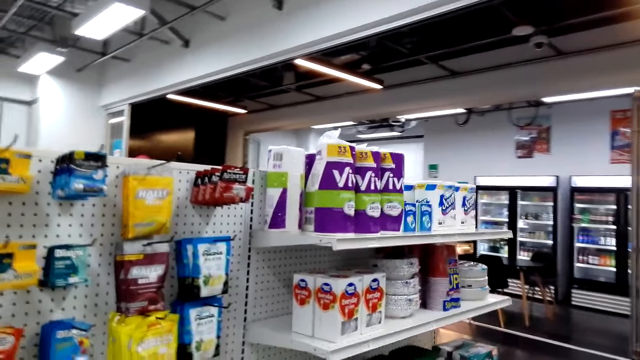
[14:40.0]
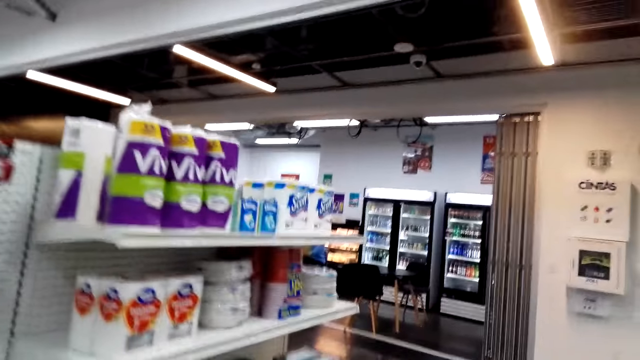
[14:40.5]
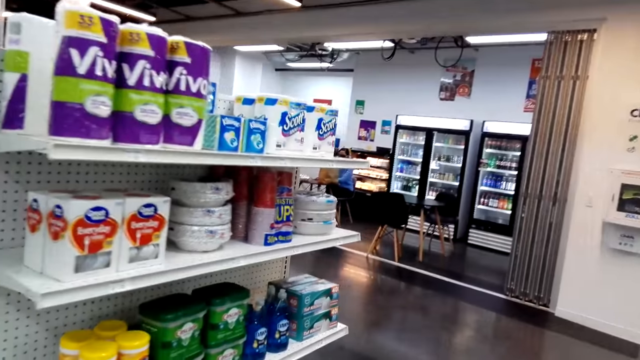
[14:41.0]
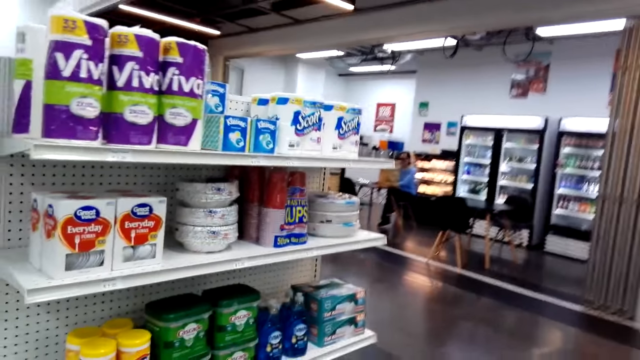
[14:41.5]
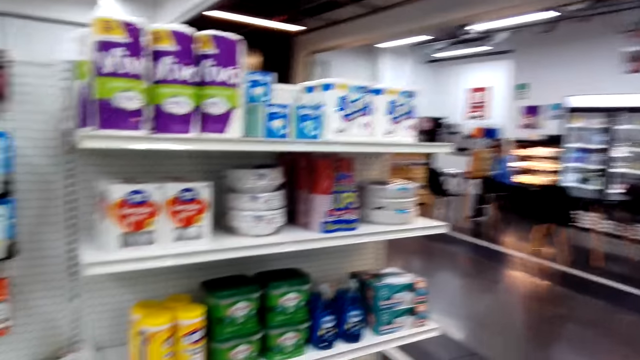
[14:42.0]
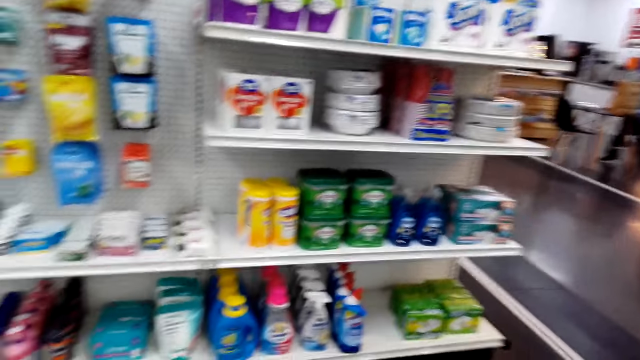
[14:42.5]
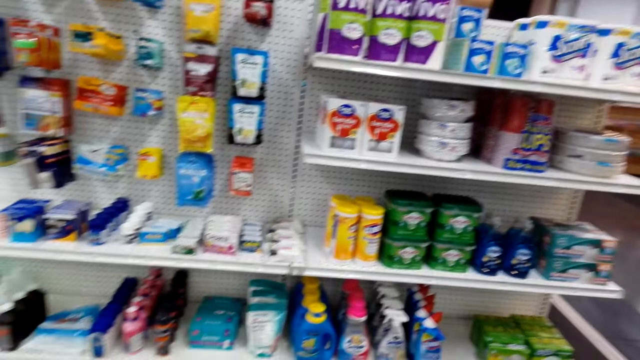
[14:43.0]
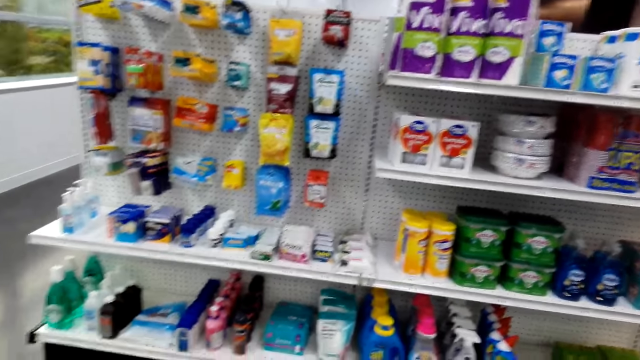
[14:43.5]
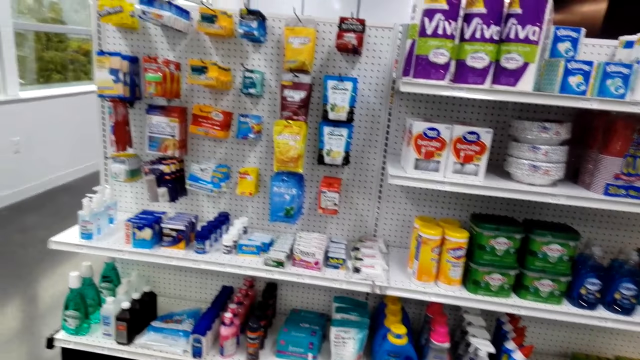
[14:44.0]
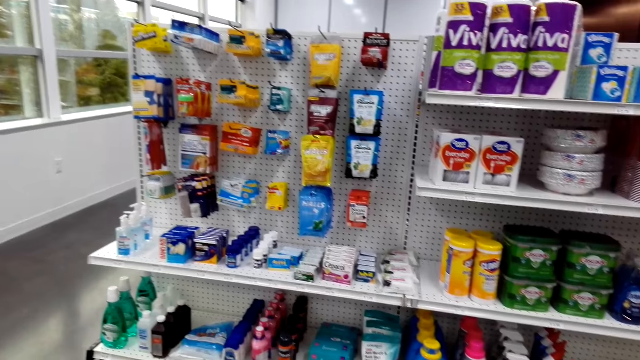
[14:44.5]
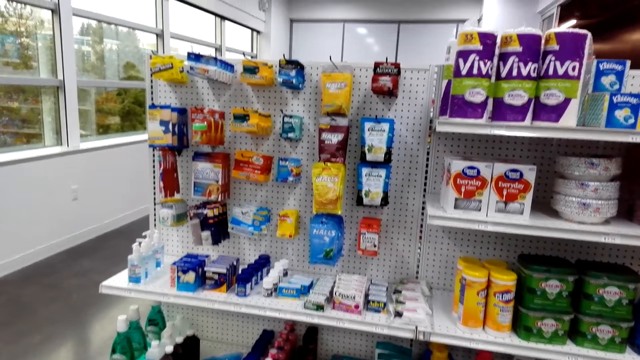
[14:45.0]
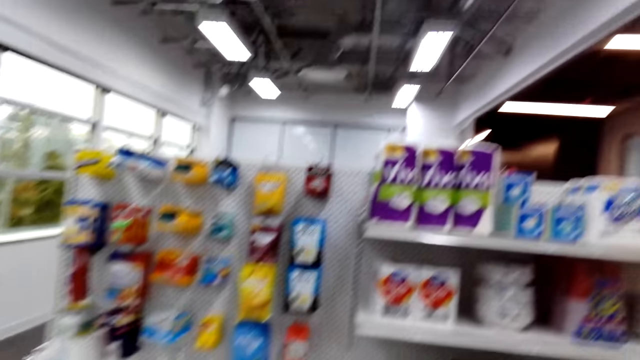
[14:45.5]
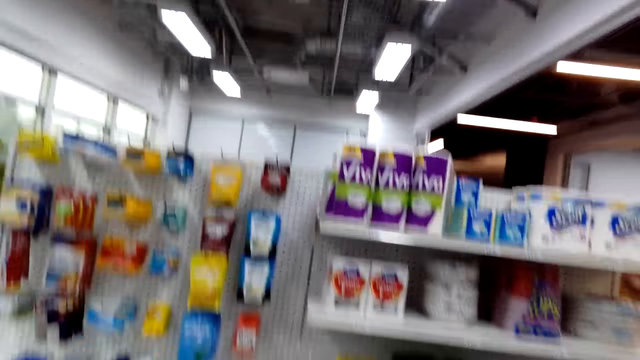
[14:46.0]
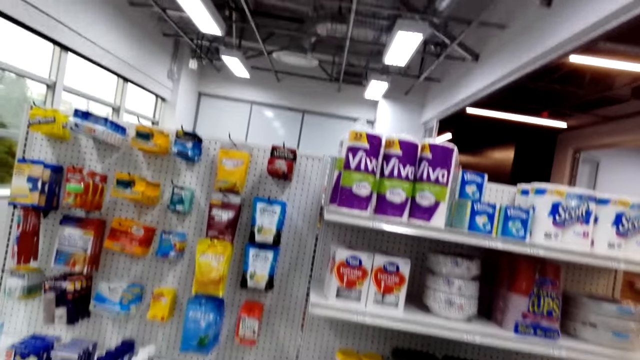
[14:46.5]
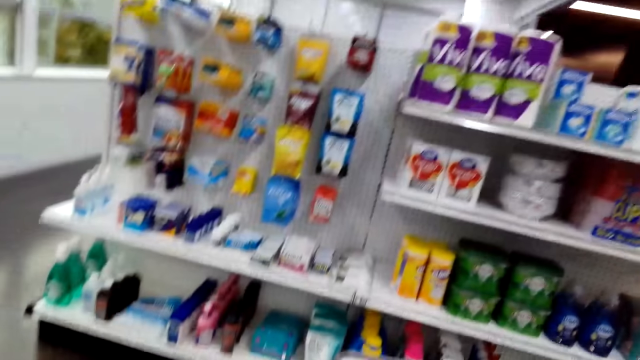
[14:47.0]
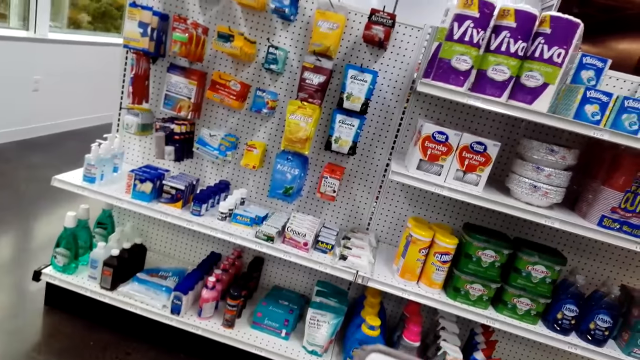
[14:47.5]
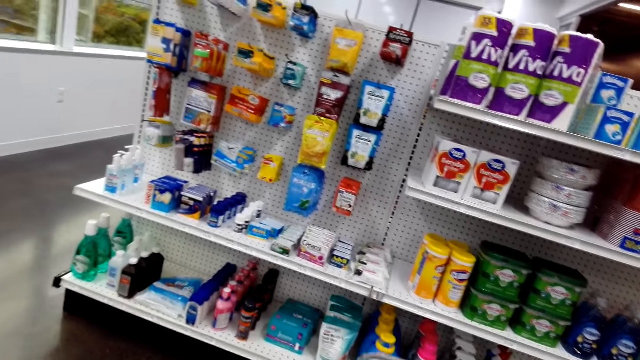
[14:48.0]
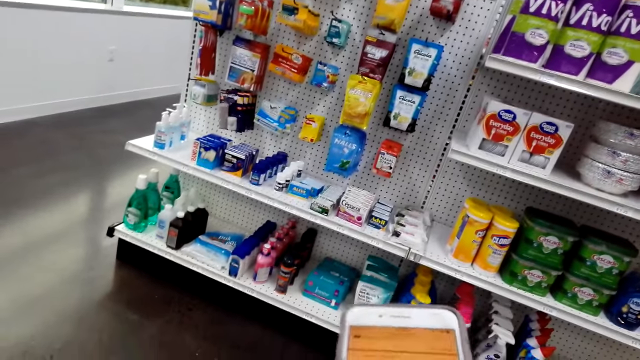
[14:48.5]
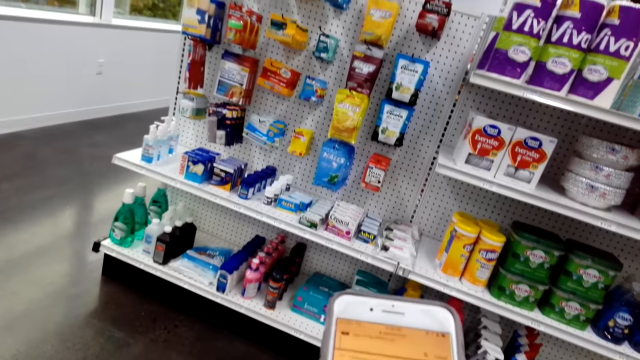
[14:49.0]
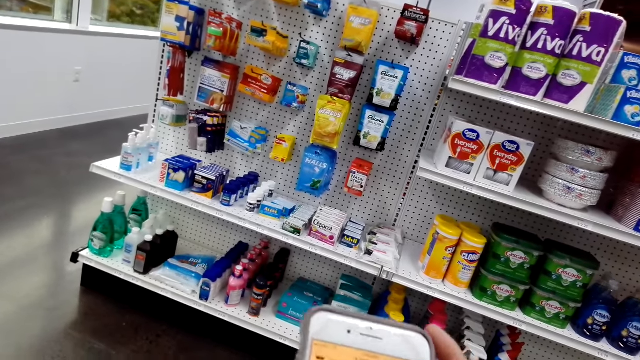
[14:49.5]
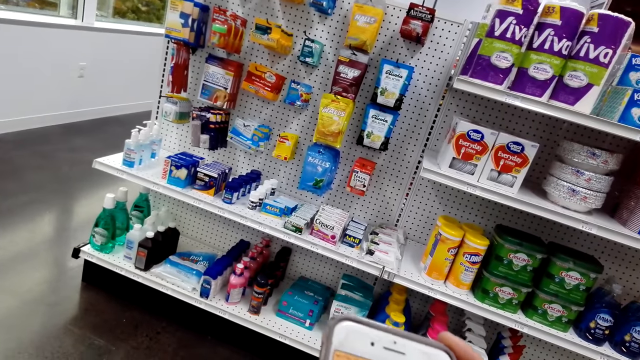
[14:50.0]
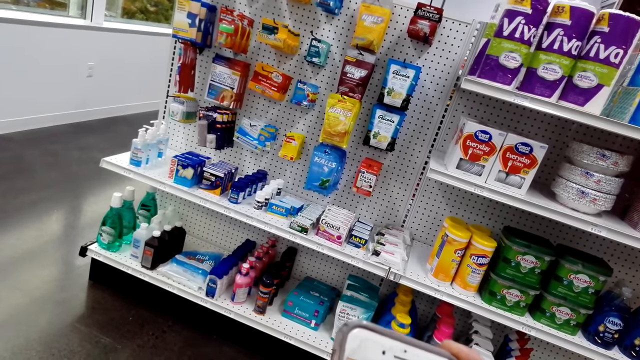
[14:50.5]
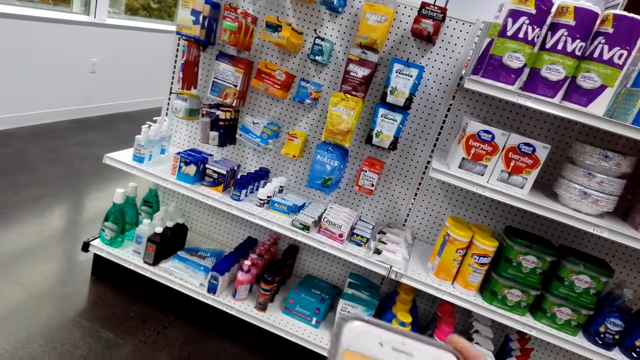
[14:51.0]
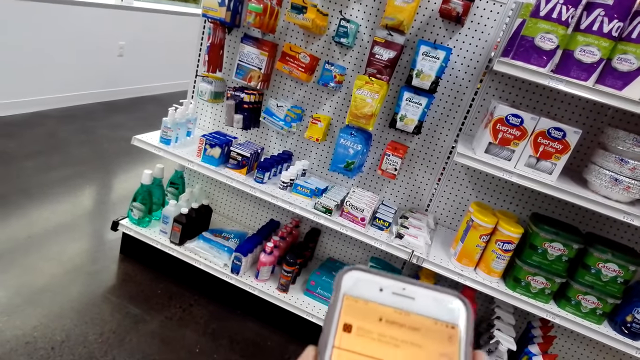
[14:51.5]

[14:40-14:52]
The camera wearer speaks. They look around. They scroll the pictures on the phone.

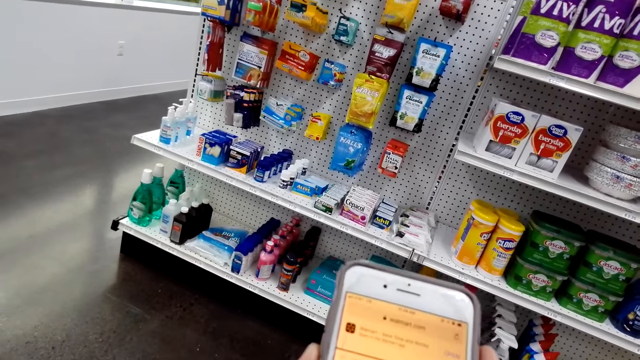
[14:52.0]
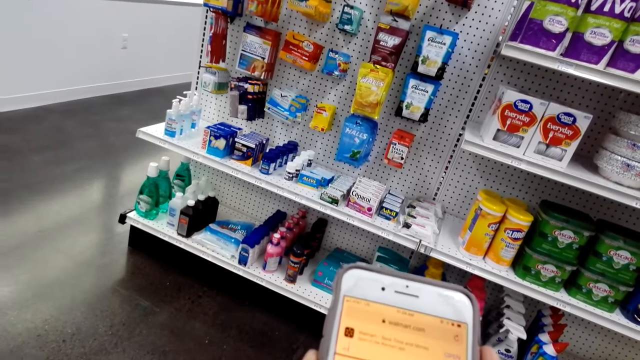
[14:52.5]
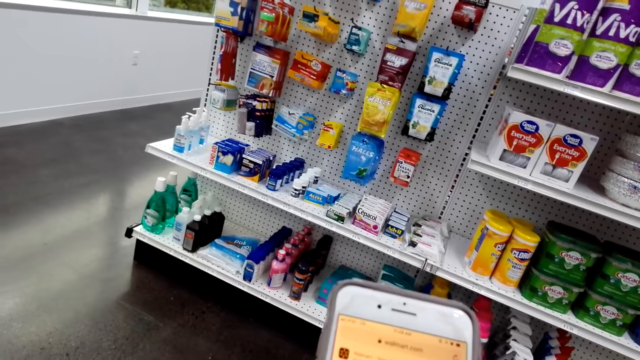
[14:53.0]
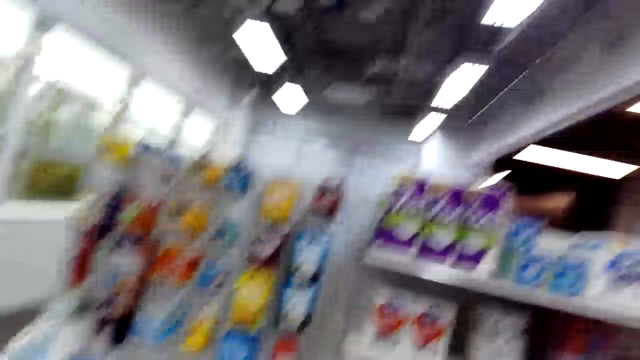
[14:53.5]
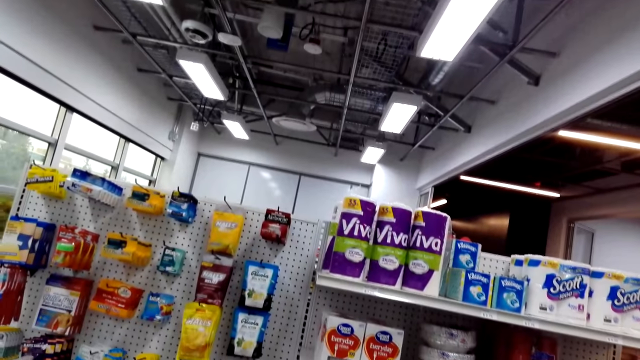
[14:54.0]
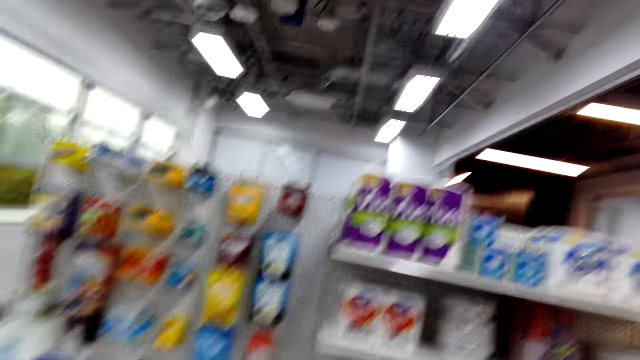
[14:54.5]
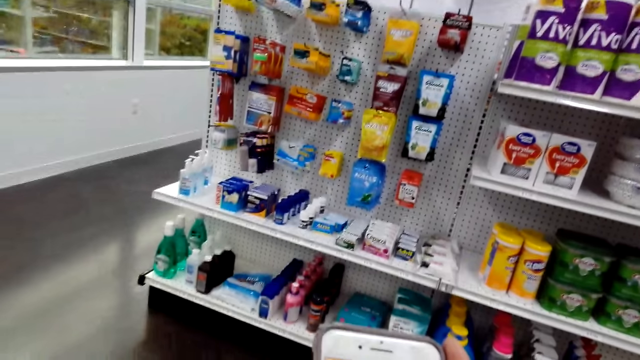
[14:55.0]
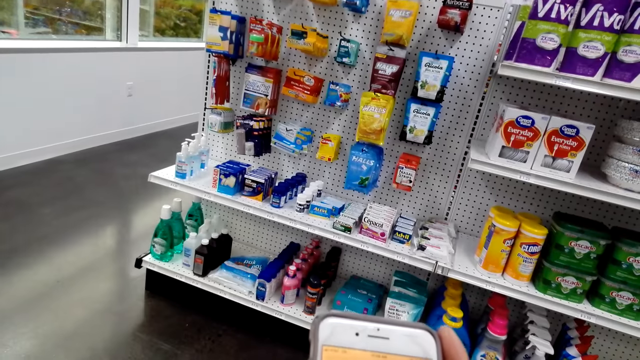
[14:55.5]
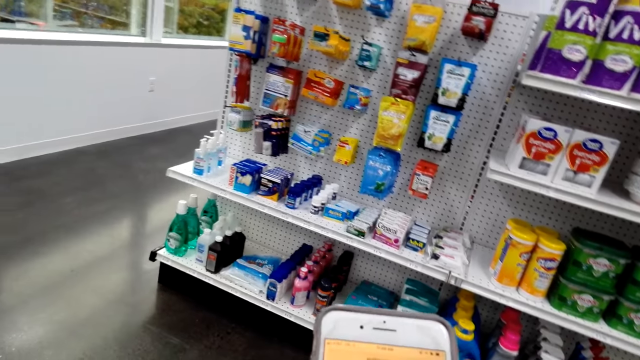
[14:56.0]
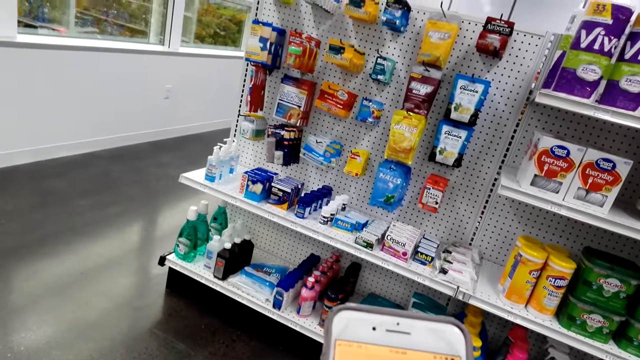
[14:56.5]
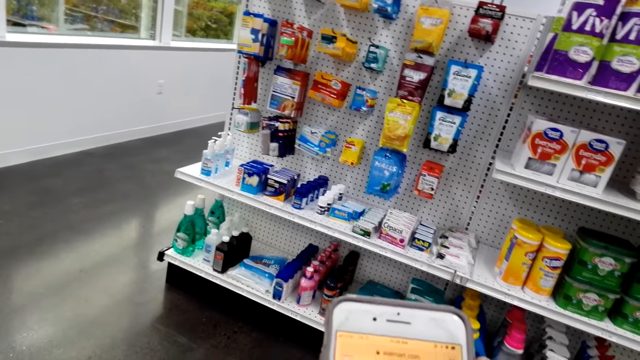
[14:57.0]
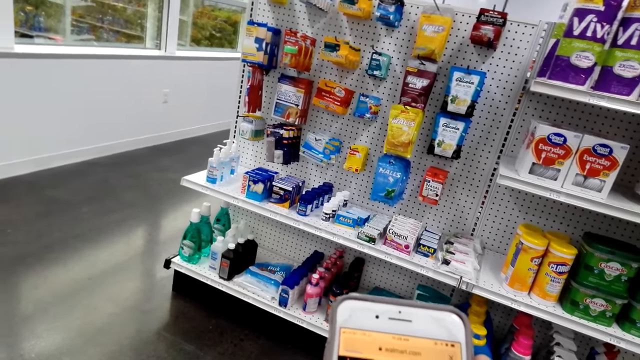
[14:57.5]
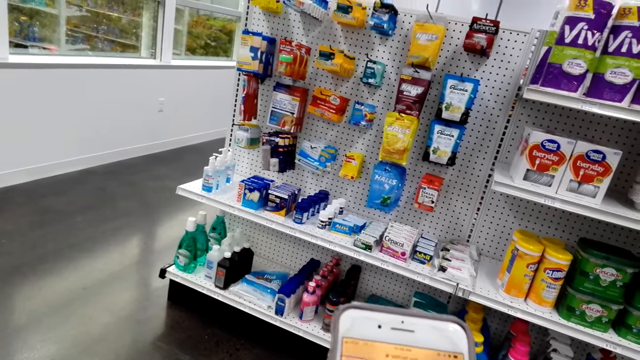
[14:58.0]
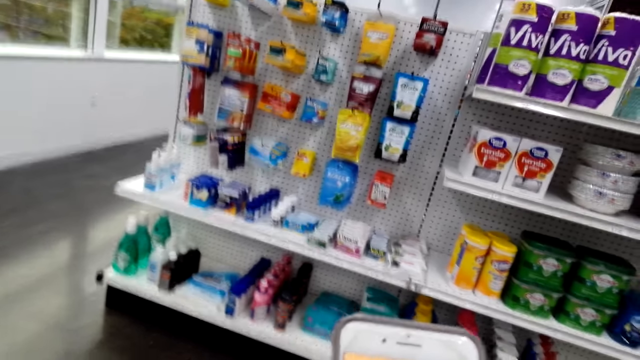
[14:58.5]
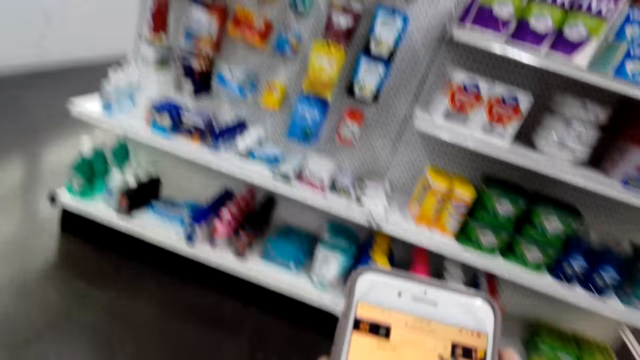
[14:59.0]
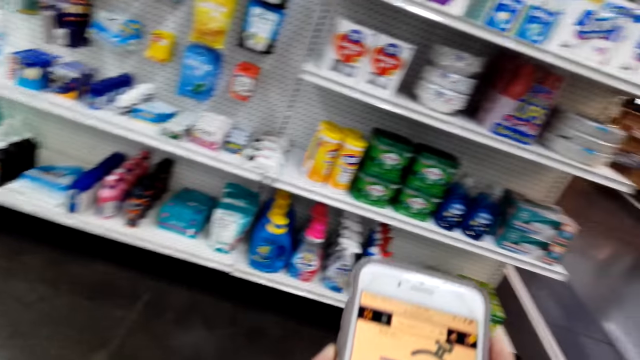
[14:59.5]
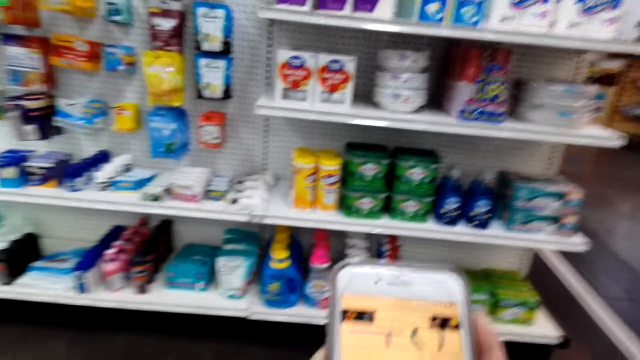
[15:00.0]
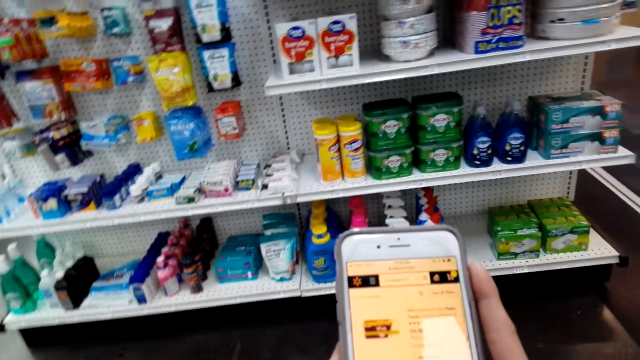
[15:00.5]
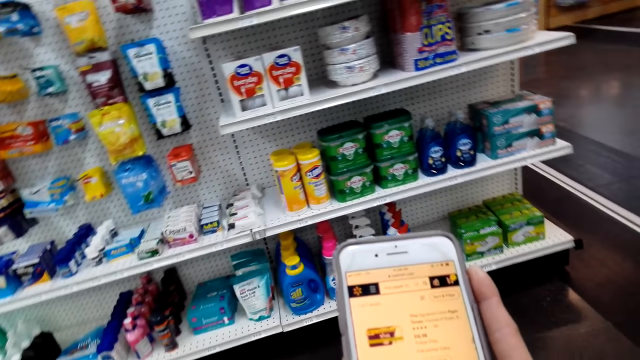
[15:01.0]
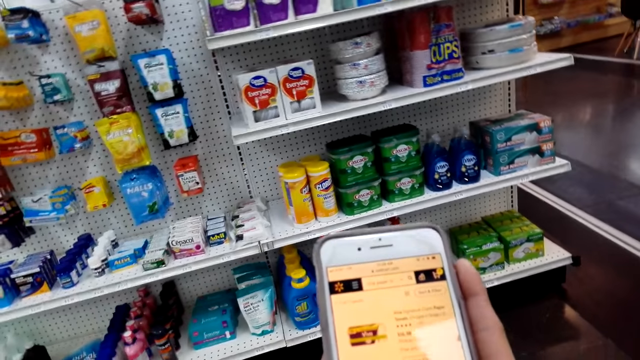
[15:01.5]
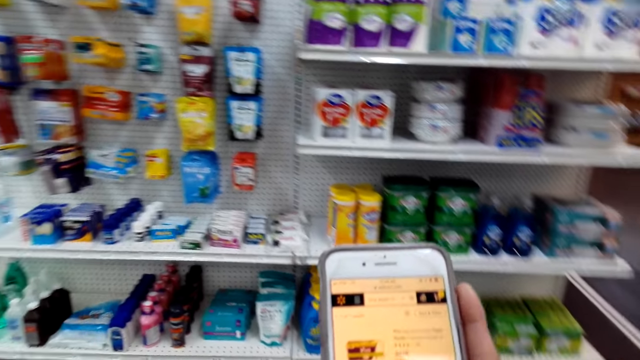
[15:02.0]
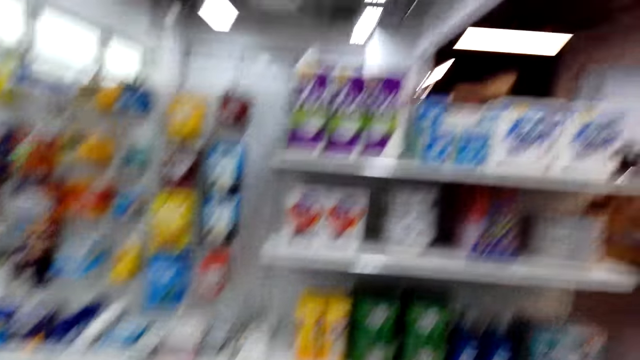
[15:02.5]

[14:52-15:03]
The camera wearer looks up. They move around.
